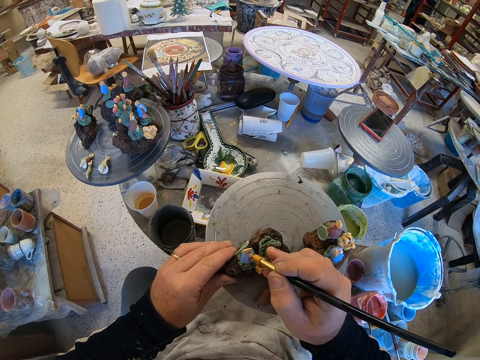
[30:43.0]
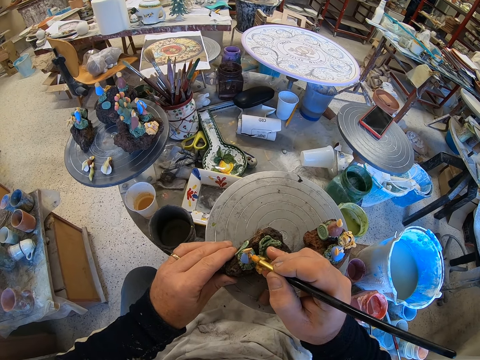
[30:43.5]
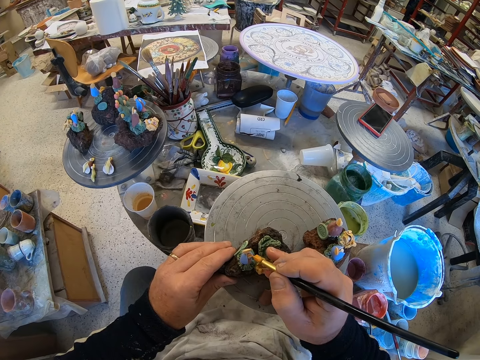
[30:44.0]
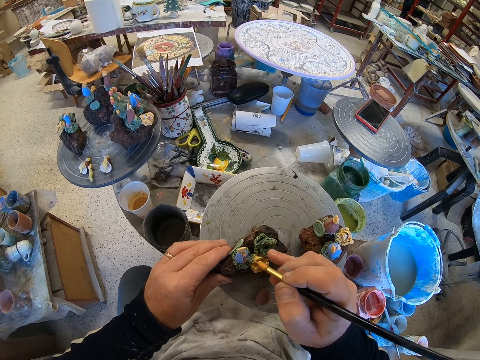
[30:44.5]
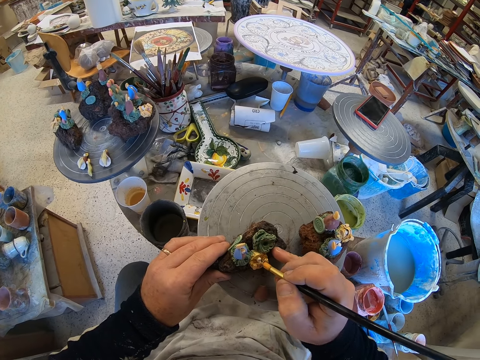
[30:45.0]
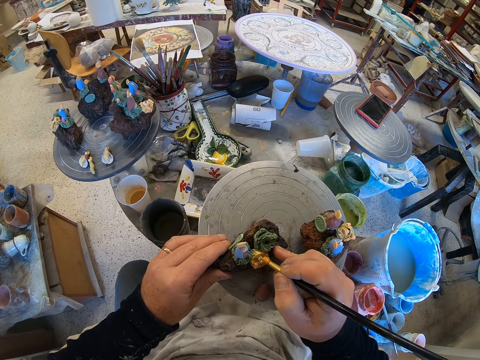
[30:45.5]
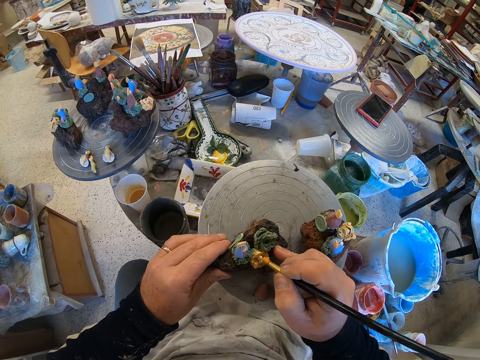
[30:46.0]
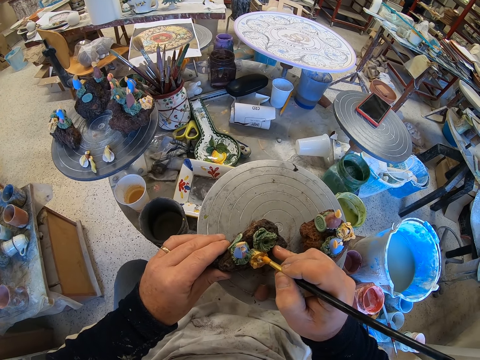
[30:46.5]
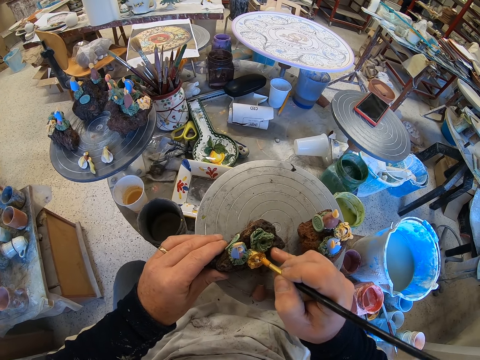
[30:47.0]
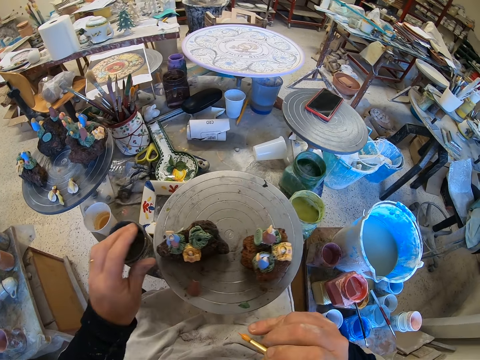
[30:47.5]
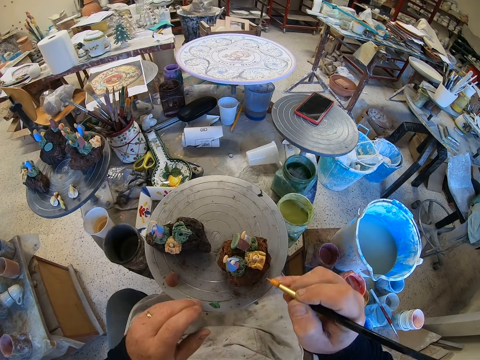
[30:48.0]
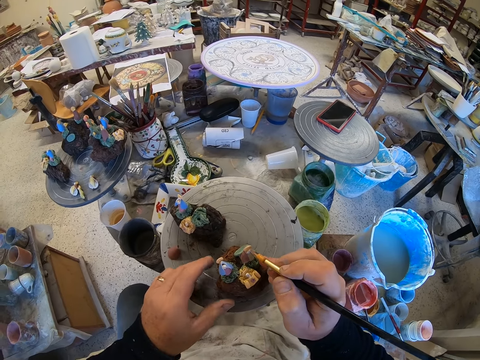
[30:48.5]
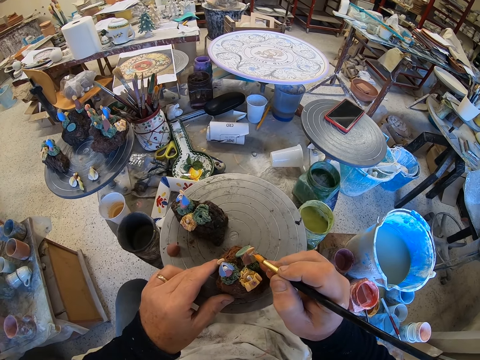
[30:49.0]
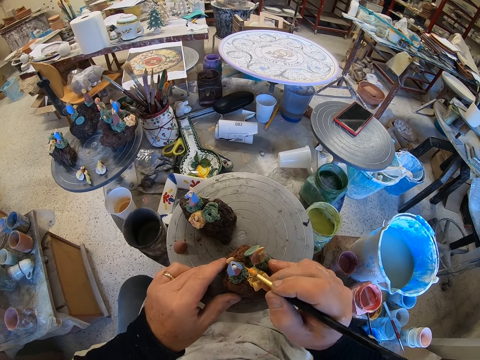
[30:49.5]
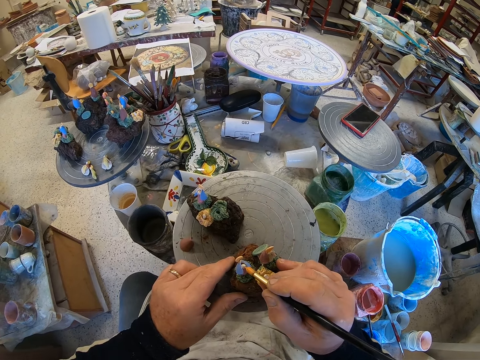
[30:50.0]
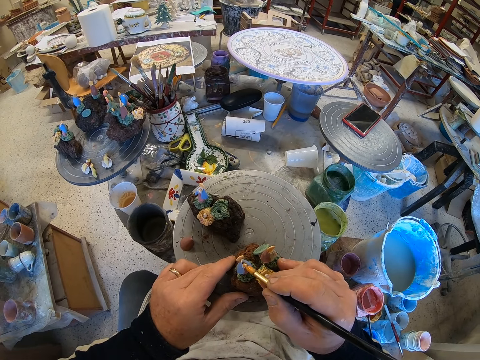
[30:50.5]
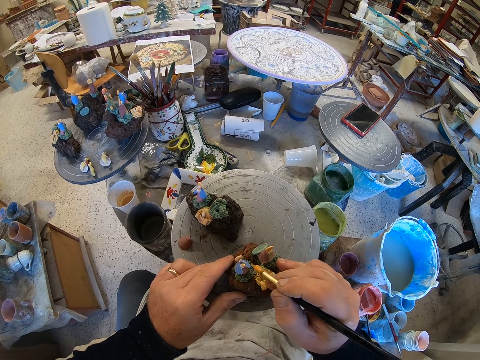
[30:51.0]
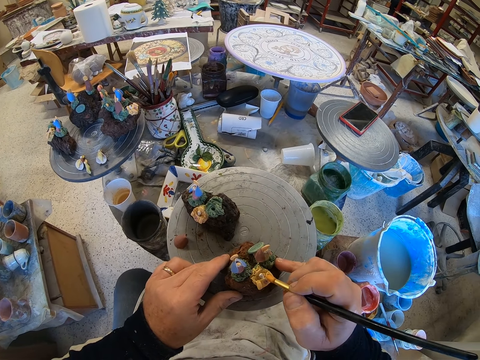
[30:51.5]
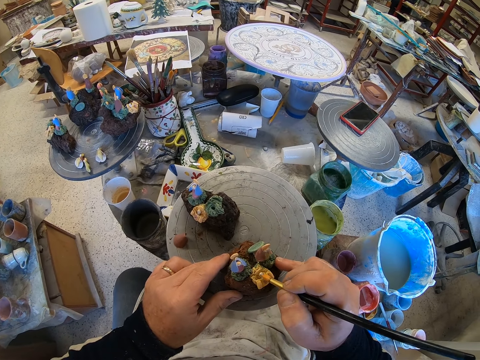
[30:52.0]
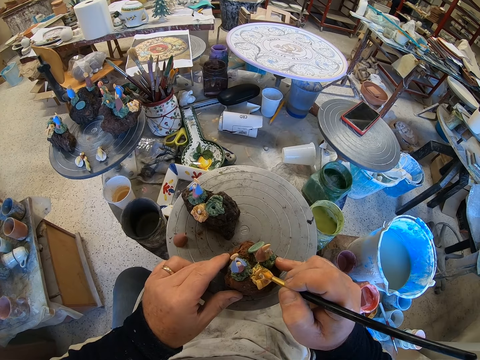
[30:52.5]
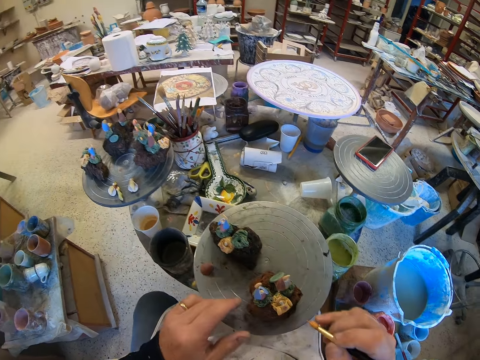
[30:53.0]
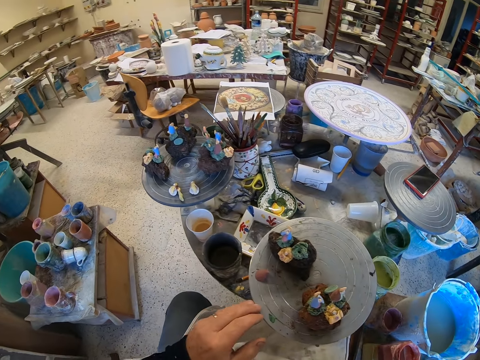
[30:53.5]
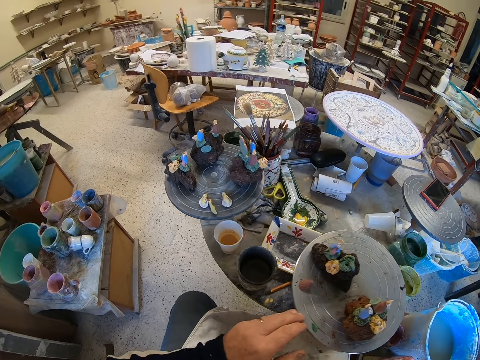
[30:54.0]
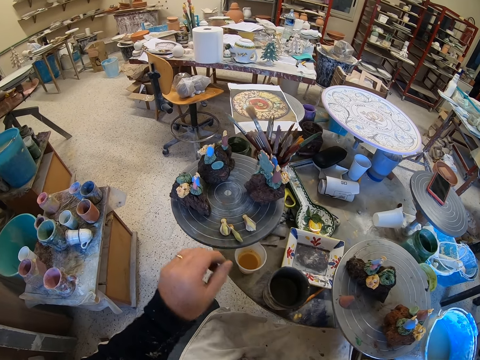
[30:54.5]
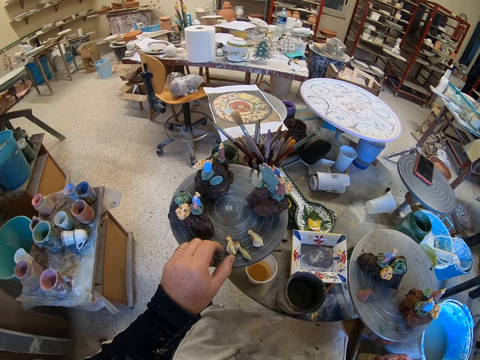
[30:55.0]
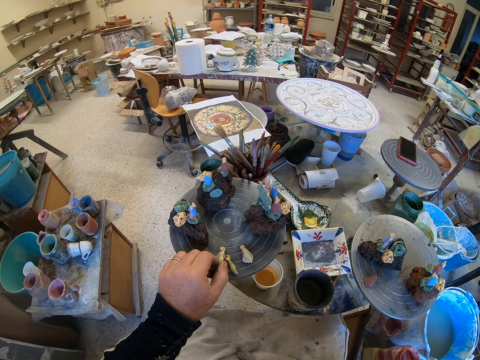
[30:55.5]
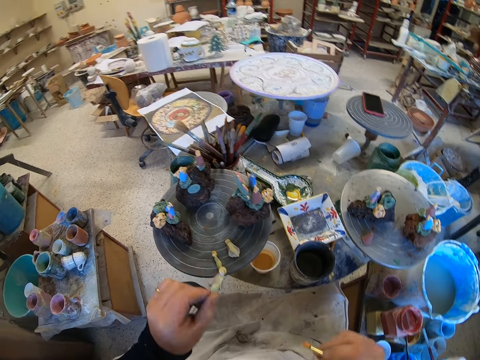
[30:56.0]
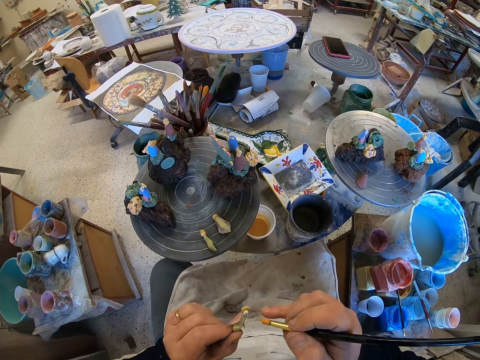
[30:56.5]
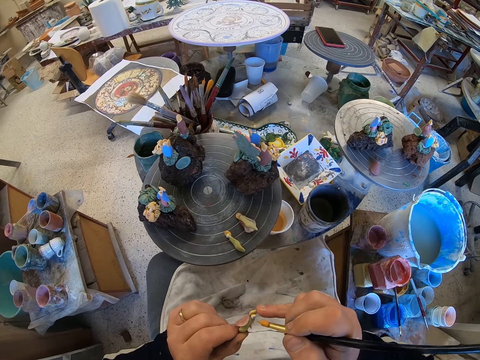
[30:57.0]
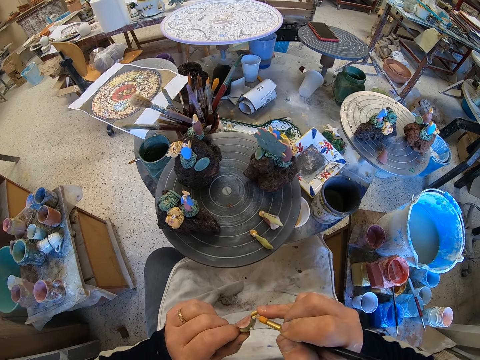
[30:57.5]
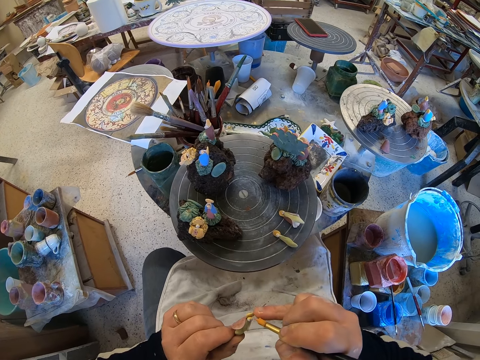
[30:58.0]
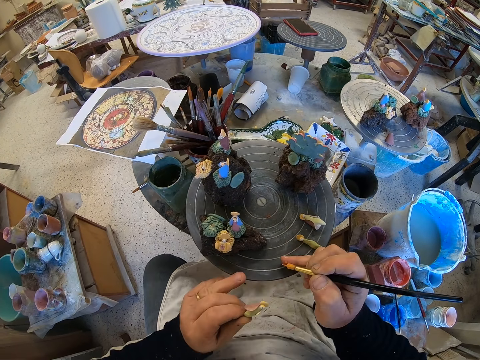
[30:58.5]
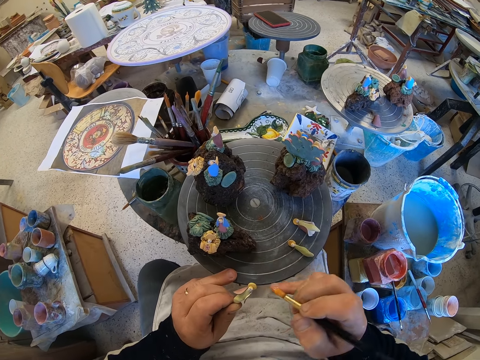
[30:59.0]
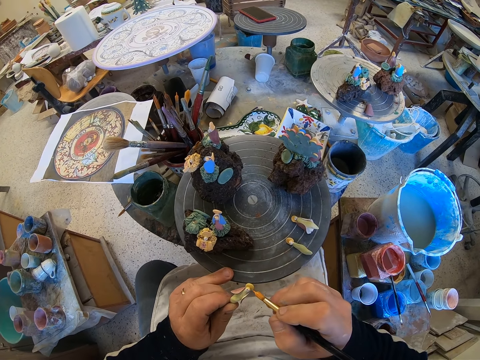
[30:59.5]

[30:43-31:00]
The camera wearer paints the figurine. They rotate a table. They paint the figurine. They rotate the table. They lift a shell from the table. They paint the shell.

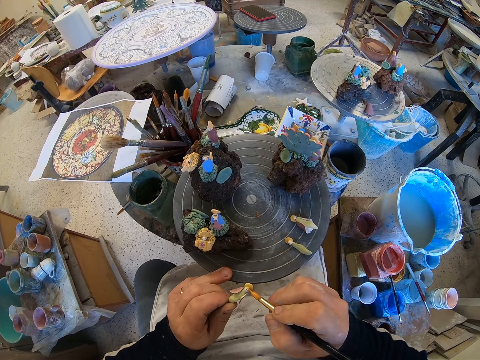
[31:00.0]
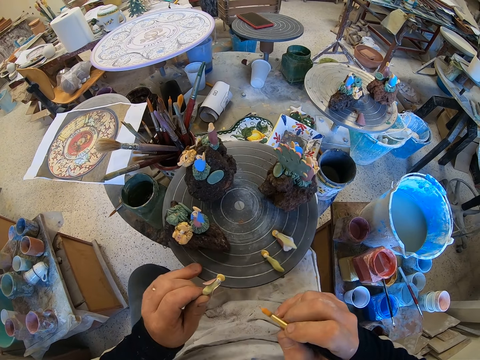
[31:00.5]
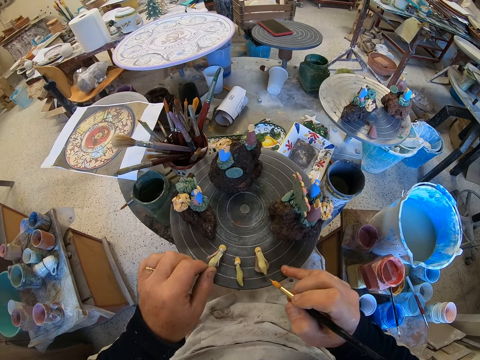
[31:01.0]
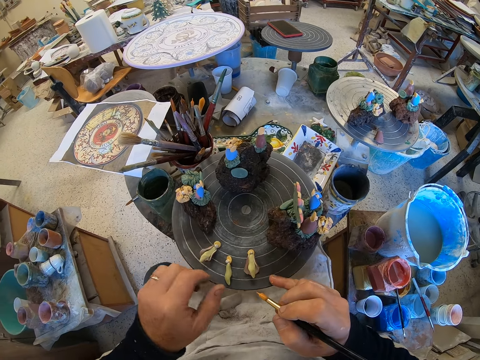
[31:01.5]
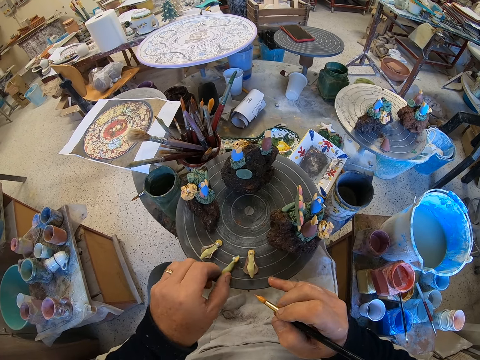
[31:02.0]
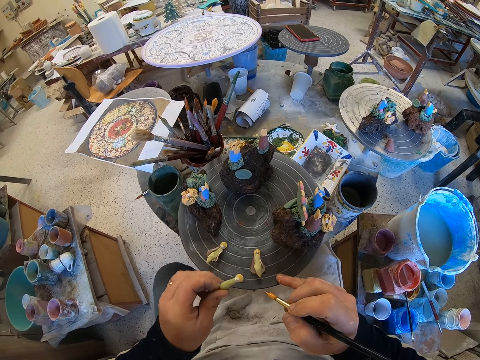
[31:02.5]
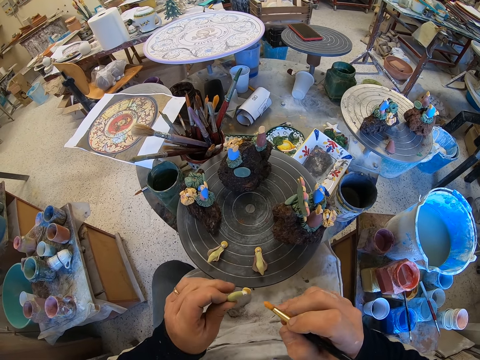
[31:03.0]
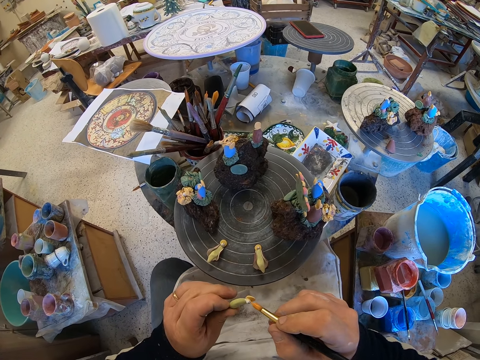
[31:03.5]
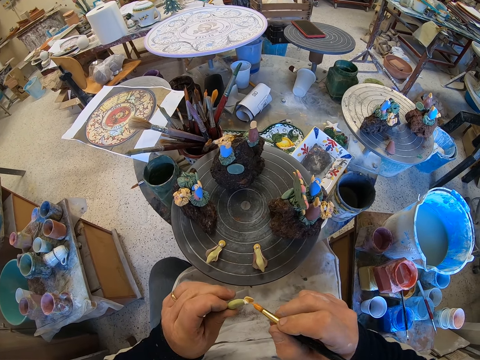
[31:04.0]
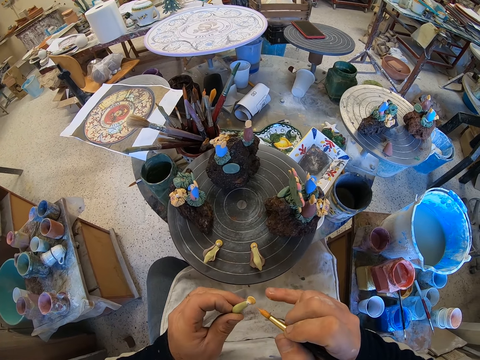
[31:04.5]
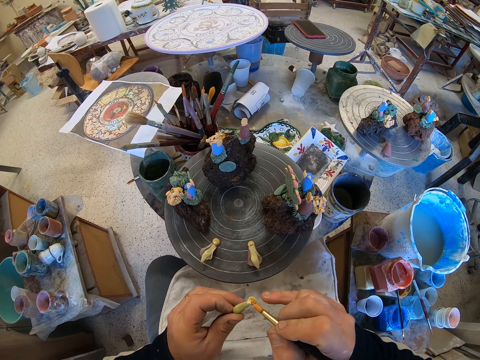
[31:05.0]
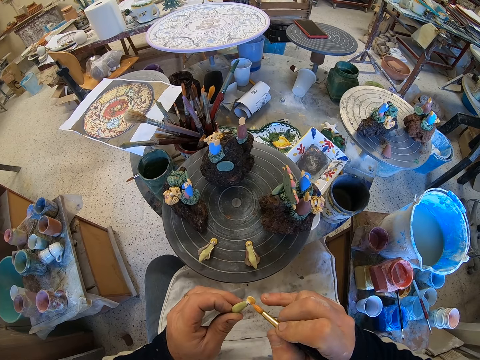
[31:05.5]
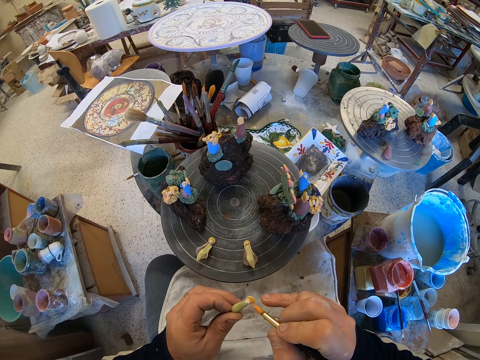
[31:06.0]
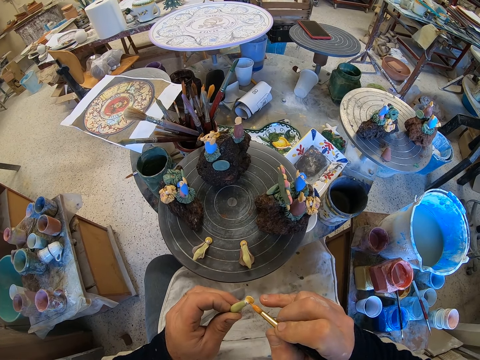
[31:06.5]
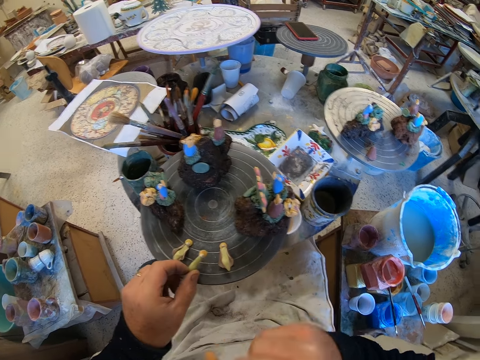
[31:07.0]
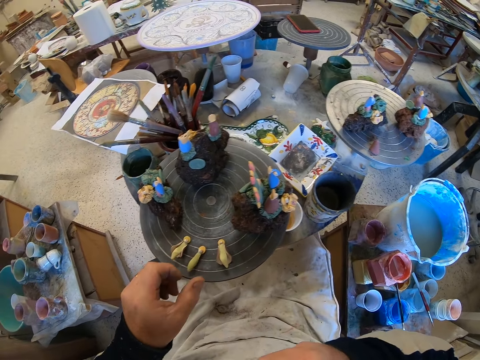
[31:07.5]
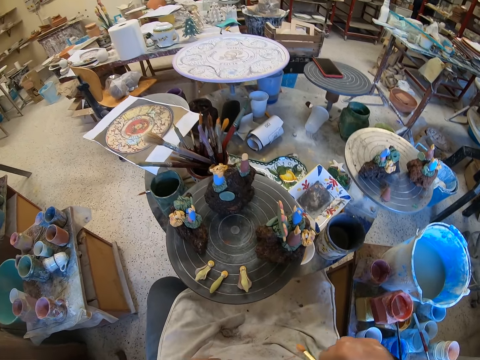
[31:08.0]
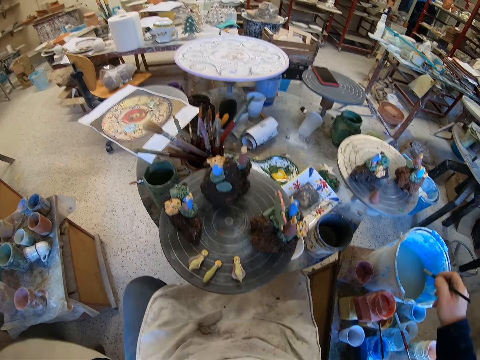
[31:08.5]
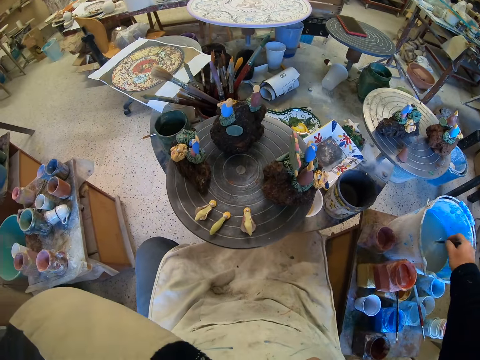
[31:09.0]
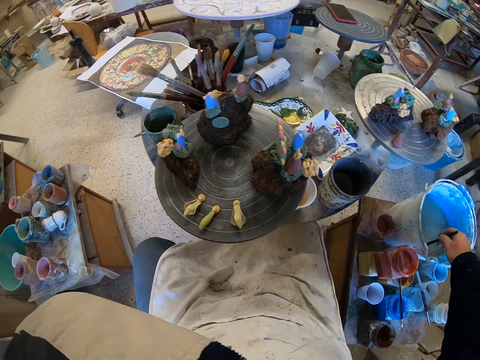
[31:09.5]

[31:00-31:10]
The camera wearer rotates a table. They place the shell on the table. They lift the shell from the table. They paint the shell. They place the shell on the table. They dip a paint brush in the watercolor.
